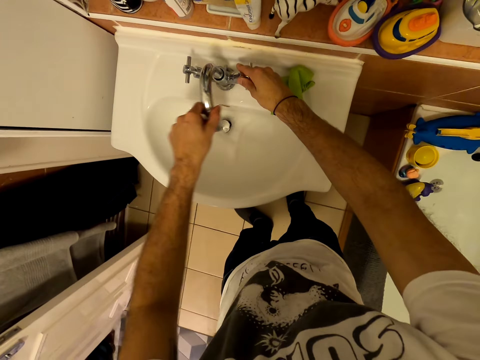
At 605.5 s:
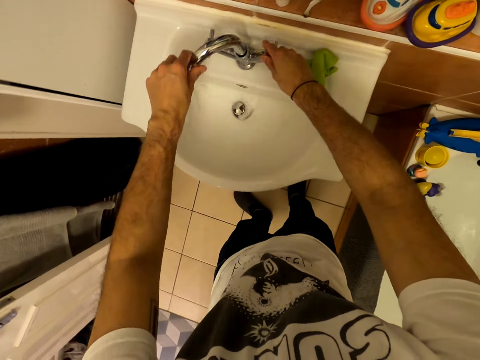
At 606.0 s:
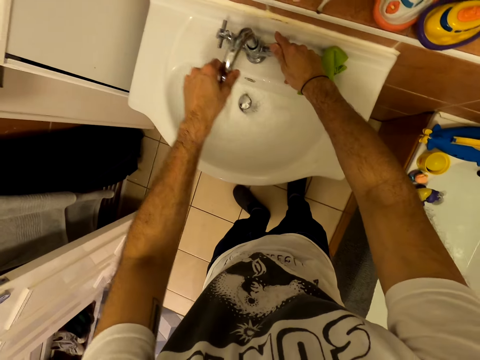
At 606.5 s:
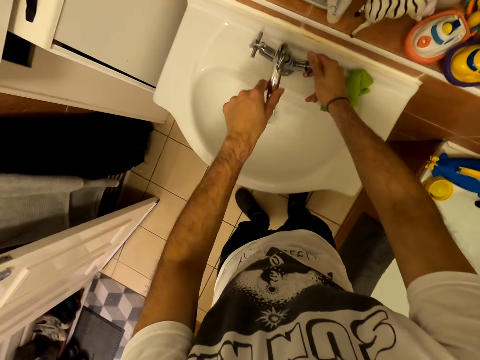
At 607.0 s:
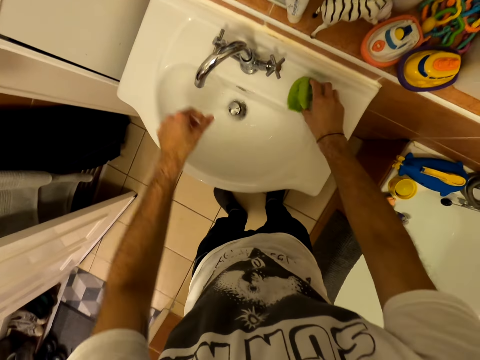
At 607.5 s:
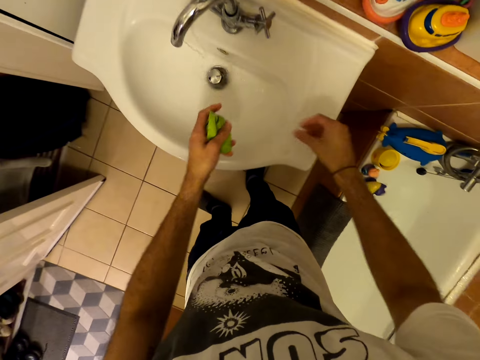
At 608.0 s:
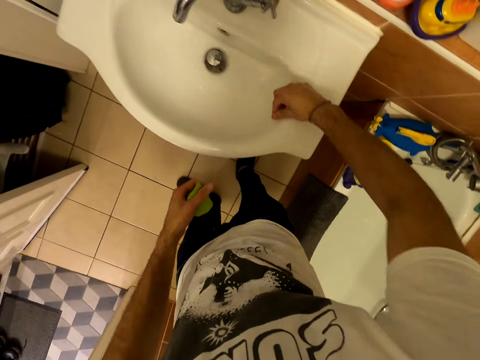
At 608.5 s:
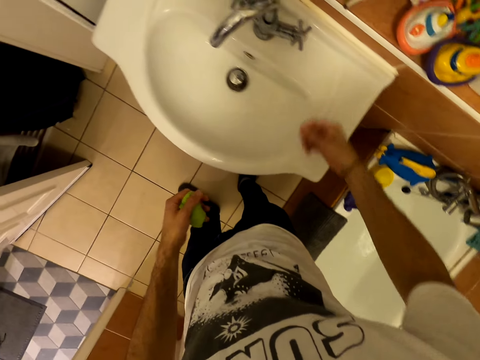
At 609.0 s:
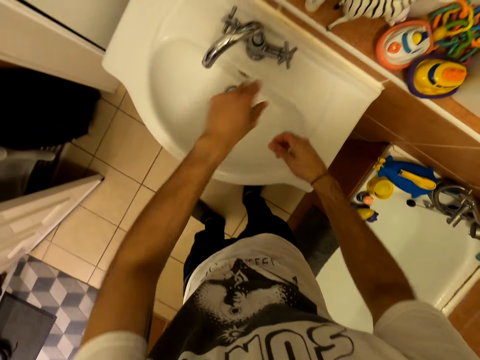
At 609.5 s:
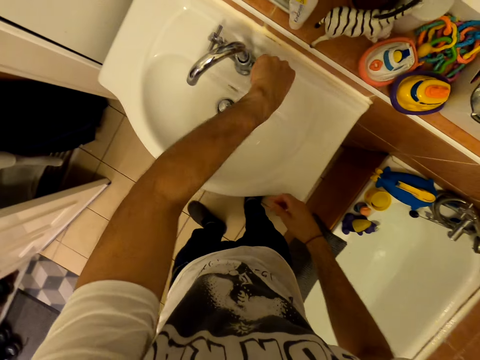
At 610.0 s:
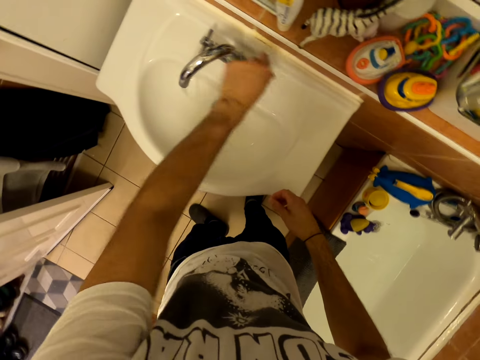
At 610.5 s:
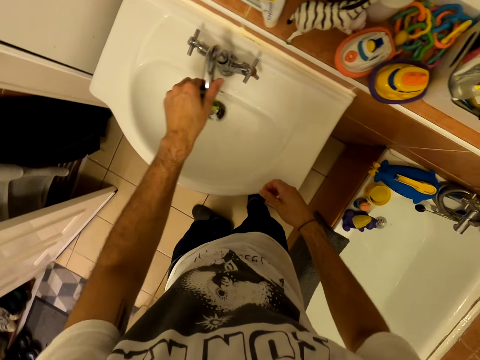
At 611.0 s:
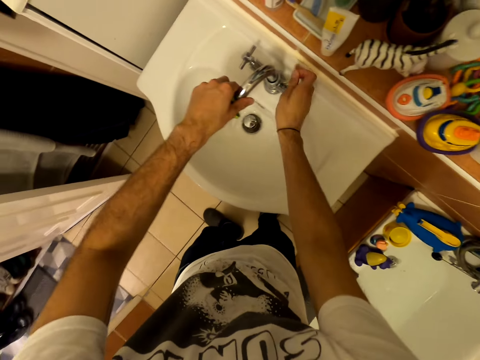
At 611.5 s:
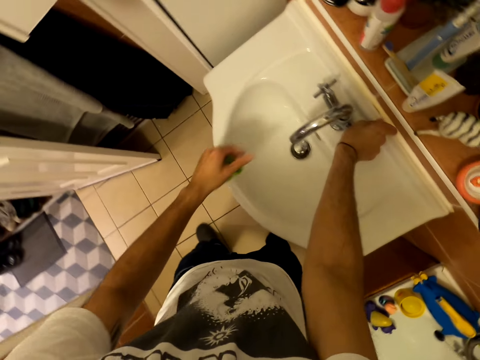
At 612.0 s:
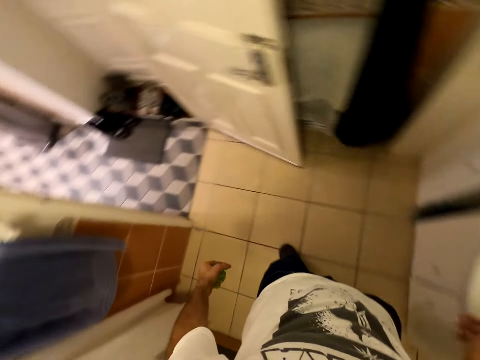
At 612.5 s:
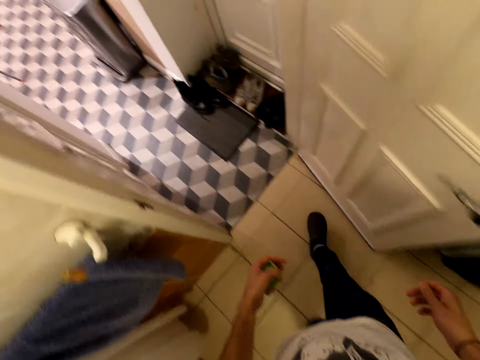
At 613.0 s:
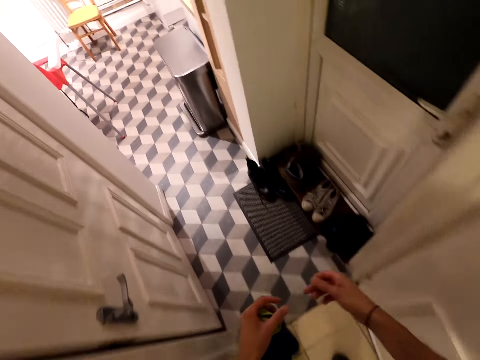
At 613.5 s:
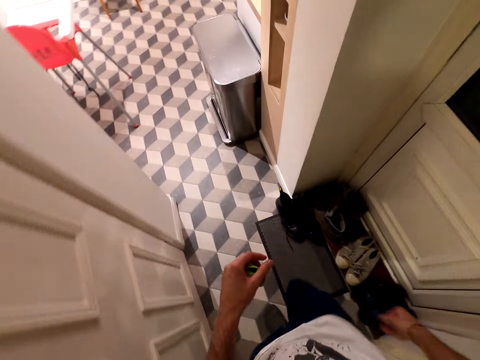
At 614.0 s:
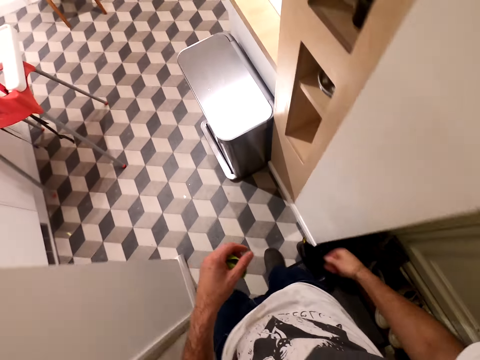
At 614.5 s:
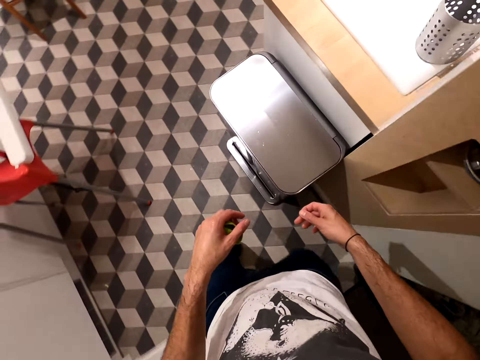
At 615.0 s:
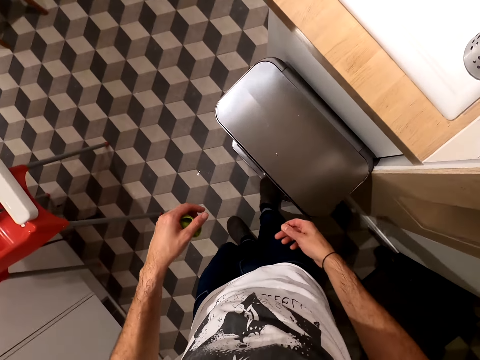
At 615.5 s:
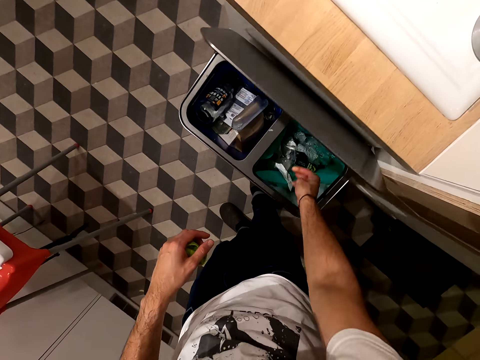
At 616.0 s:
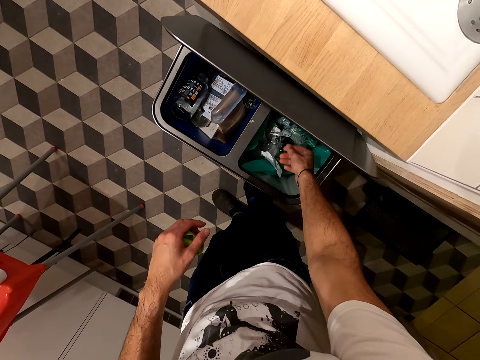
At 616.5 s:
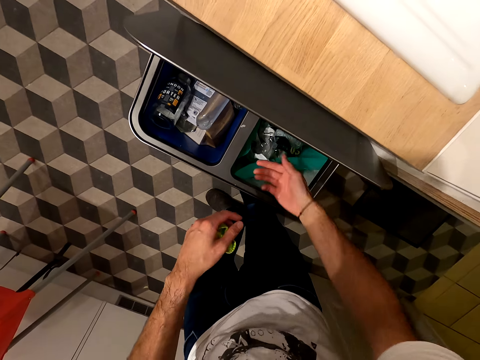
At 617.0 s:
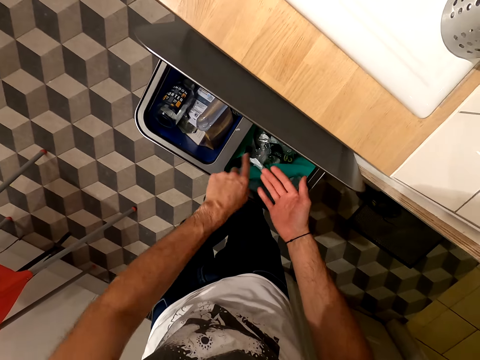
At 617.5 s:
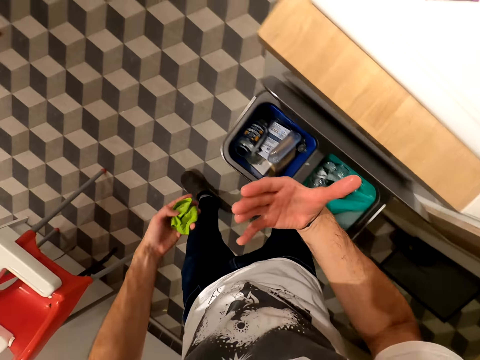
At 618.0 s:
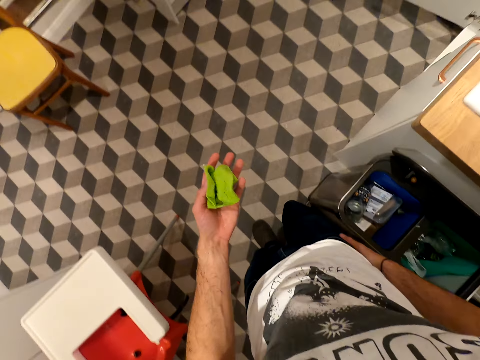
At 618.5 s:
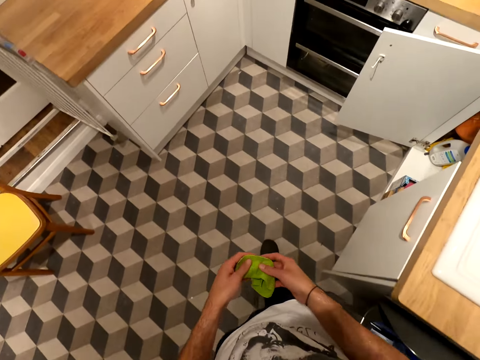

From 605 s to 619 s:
The camera wearer turns on the tap. He turns off the tap. He holds the linen towel. He puts the linen towel on the left hand. He holds the tap. He closes the tap. He walks. He carries the piece of cloth in his left hand. He walks out of the bathroom. He opens the dustbin. He throws the dirt in the bin. He rubs his fingers. He walks.

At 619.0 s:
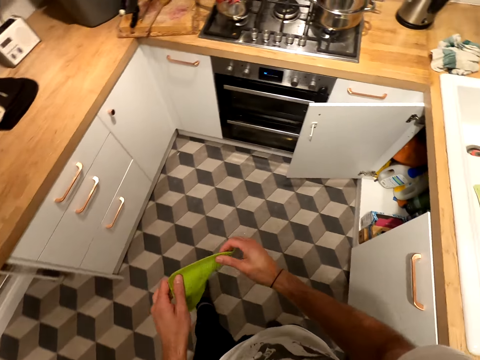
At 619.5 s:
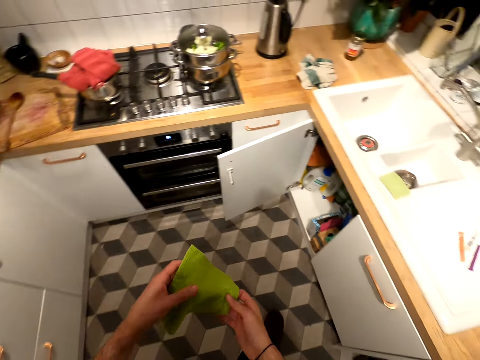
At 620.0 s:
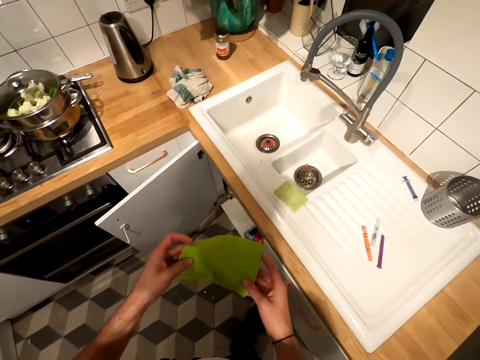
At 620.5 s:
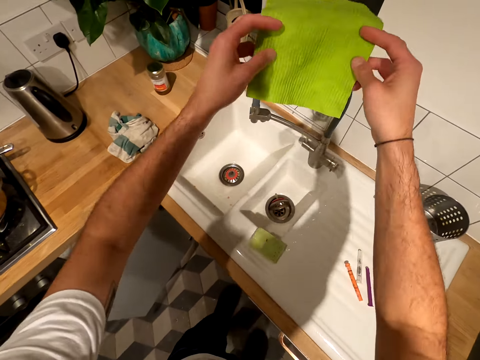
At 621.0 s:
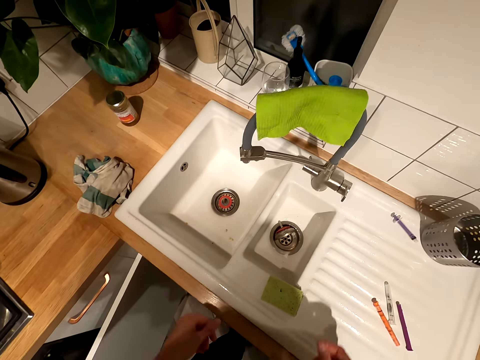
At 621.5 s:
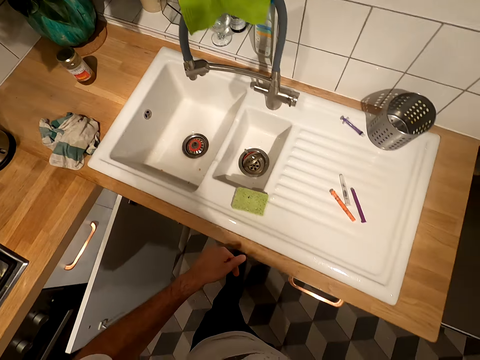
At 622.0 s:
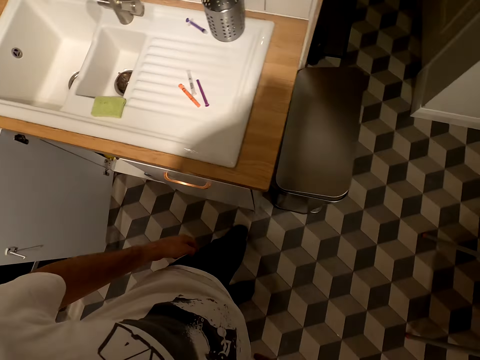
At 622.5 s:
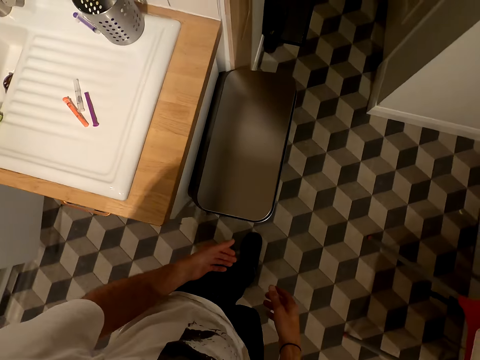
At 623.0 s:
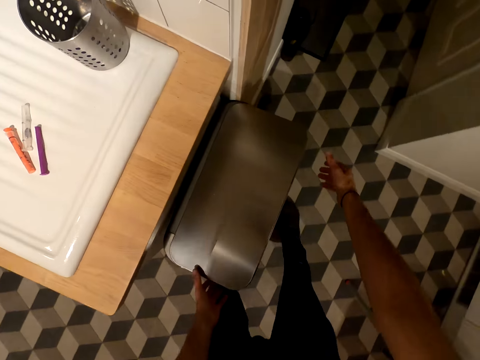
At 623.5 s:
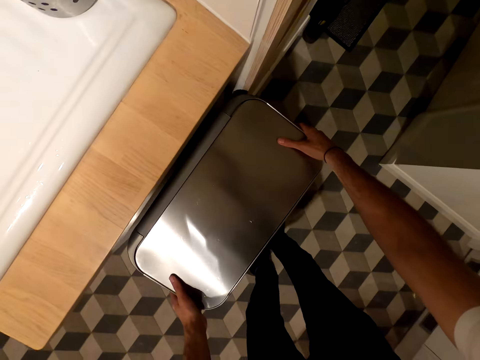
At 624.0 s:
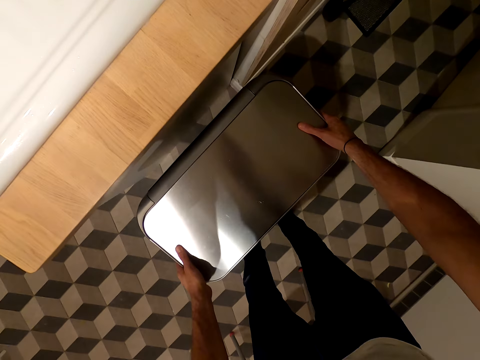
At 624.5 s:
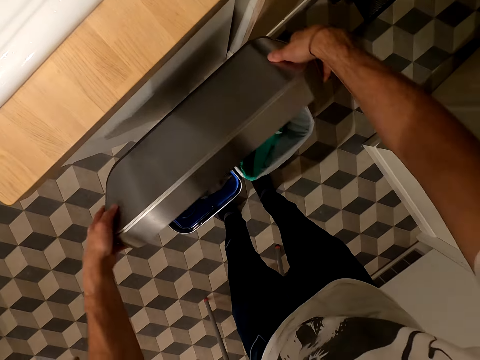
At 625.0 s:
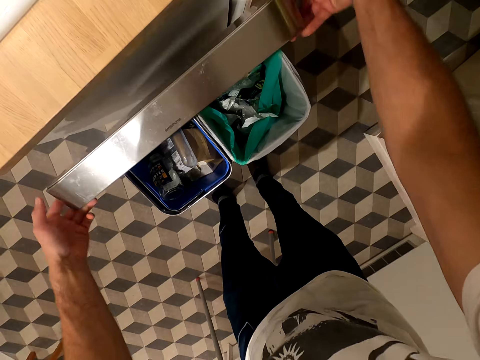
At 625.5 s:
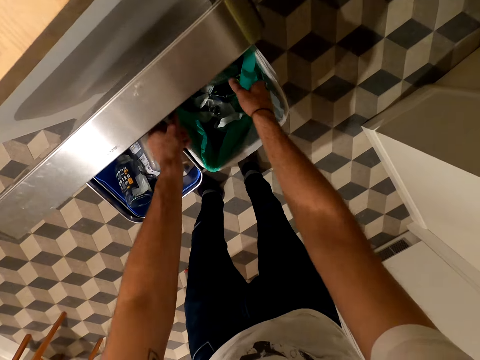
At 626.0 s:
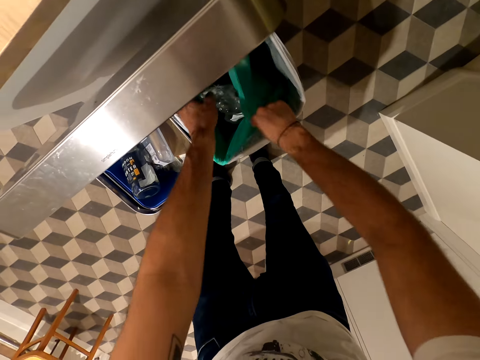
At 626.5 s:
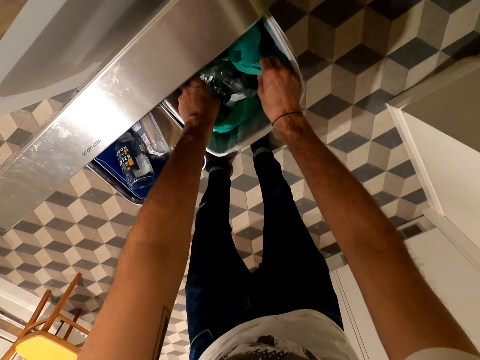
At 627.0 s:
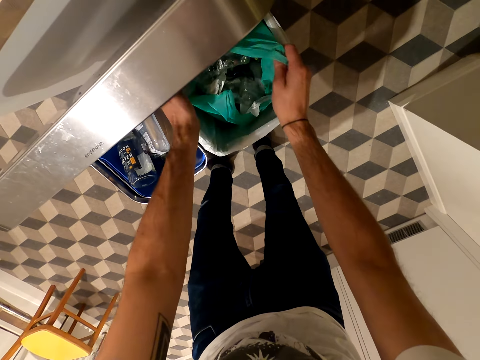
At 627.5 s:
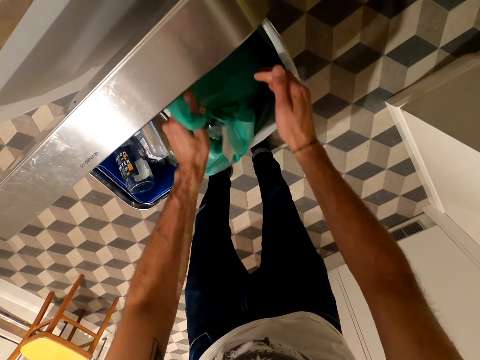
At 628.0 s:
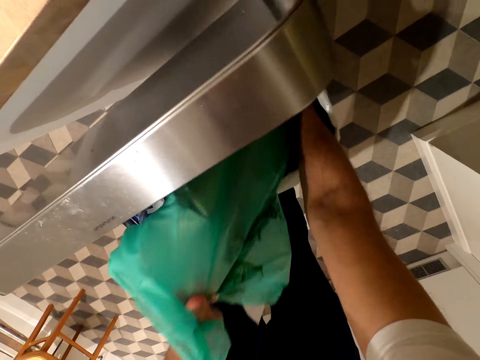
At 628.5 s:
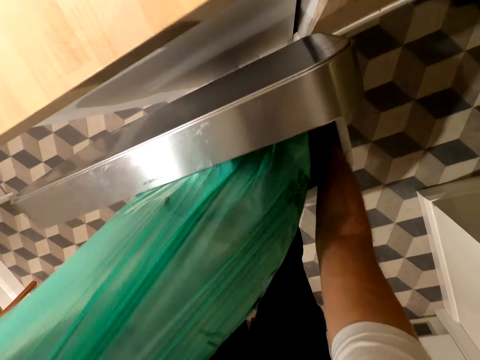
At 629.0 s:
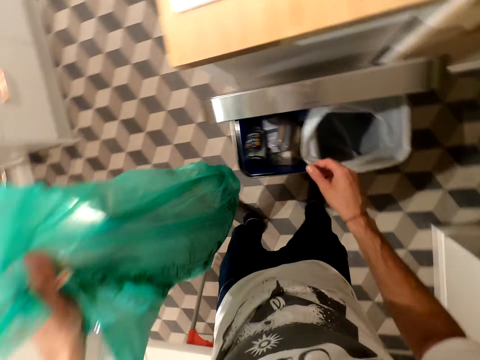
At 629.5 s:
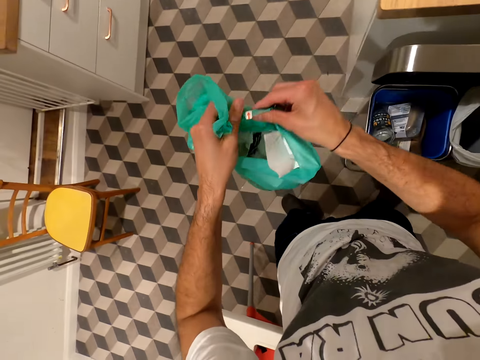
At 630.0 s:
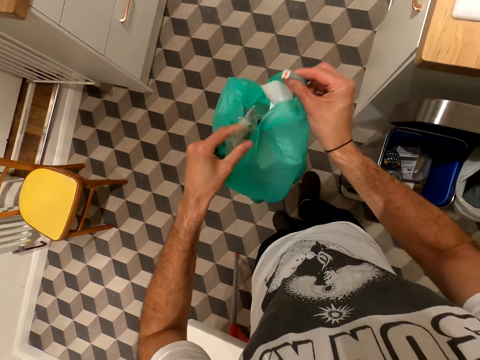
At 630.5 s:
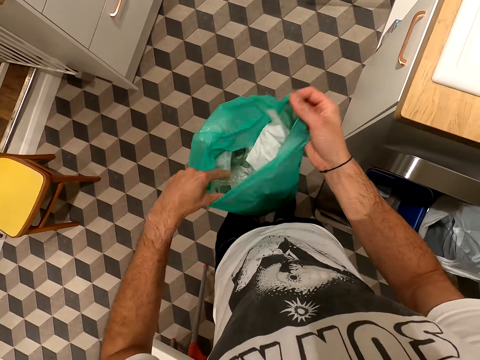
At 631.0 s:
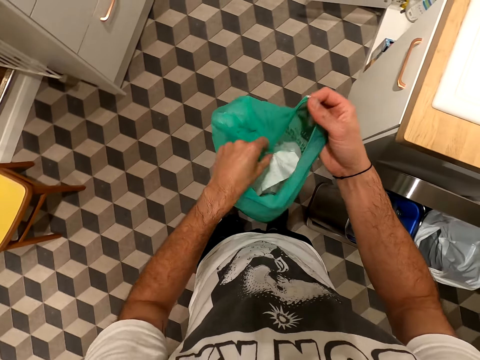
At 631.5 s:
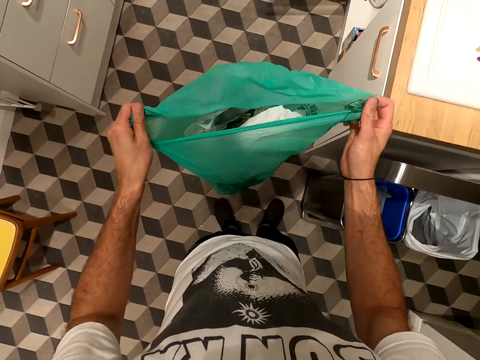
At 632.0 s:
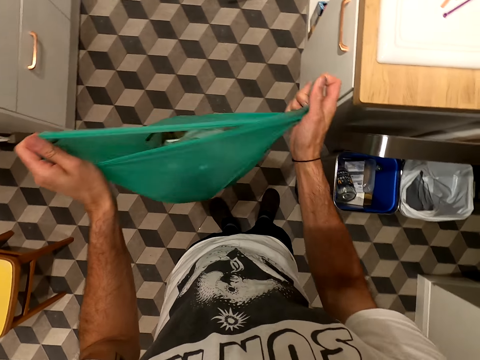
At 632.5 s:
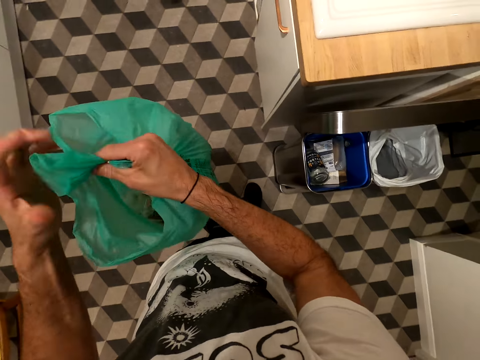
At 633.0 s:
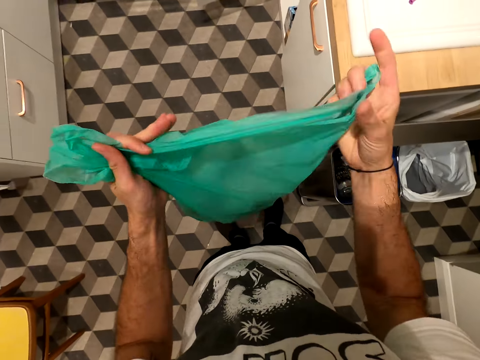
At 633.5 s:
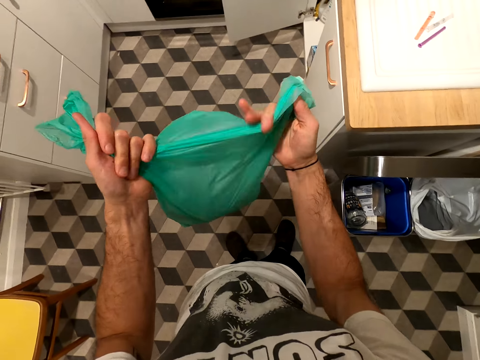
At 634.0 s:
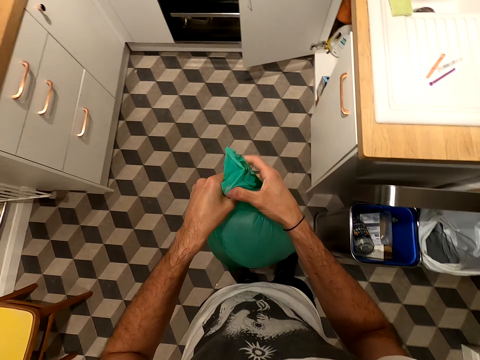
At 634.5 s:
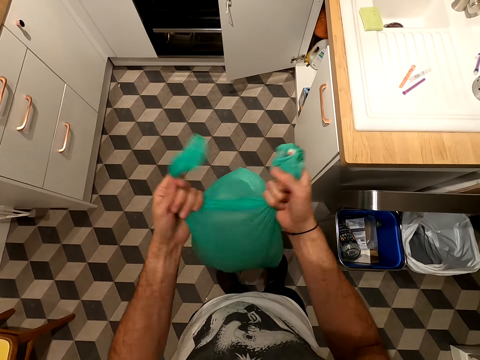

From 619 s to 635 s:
The camera wearer carries the cloth with both hands. They put the linen towel on the sink tap. They walk. They drag the dustbin. They touch the bin. They open the dustbin. They bring out a polythene. They pick up the trash. They lift up the trash. They tie the polythene bag.
